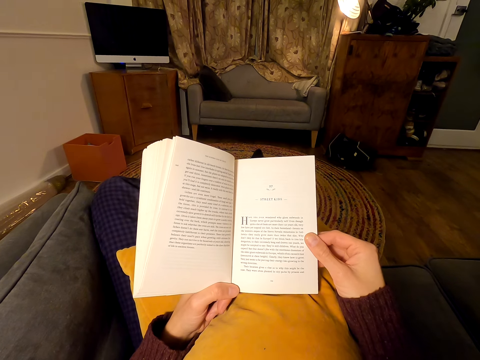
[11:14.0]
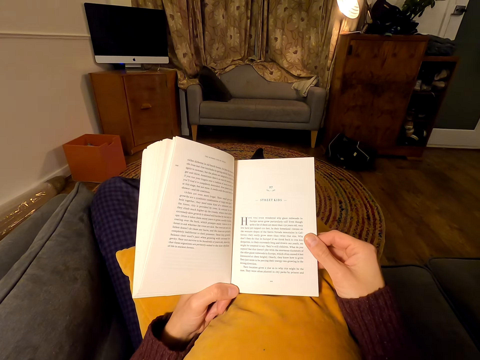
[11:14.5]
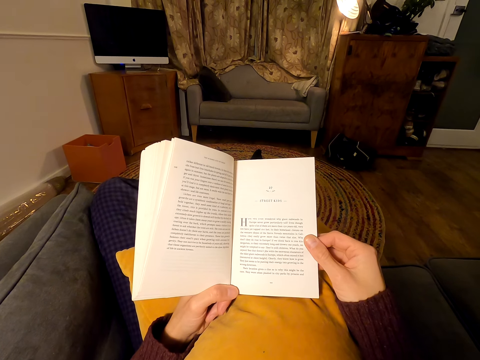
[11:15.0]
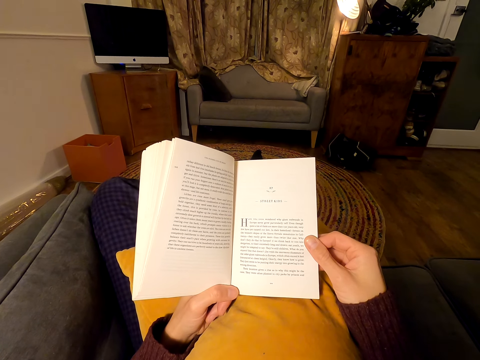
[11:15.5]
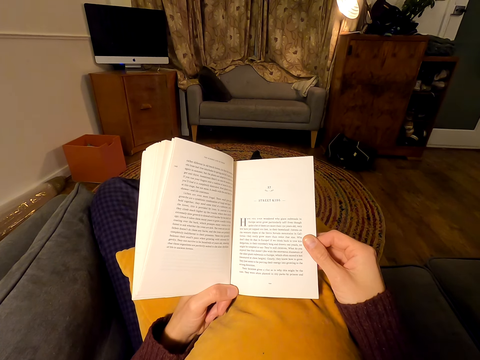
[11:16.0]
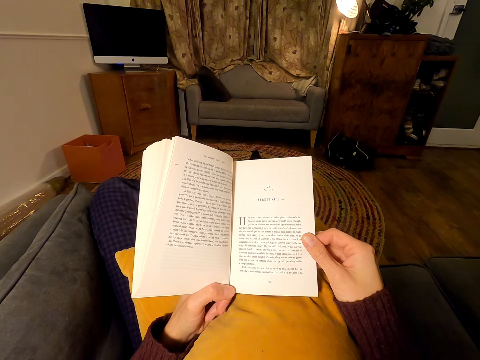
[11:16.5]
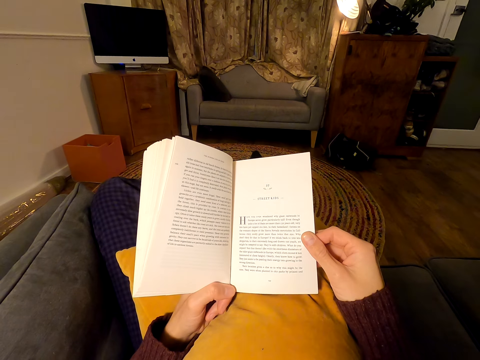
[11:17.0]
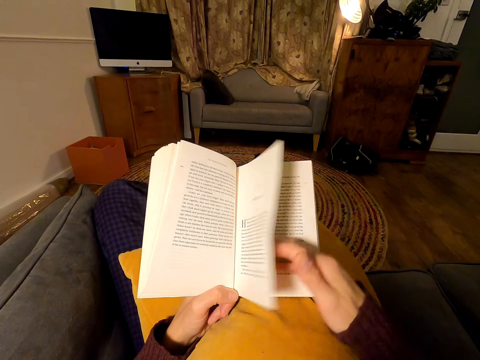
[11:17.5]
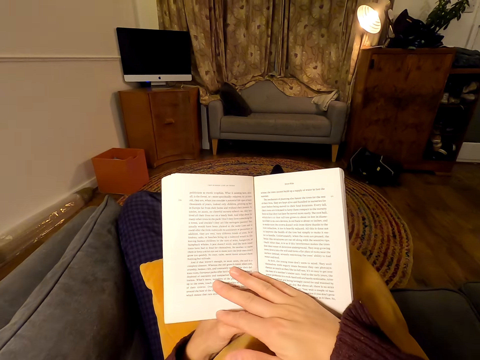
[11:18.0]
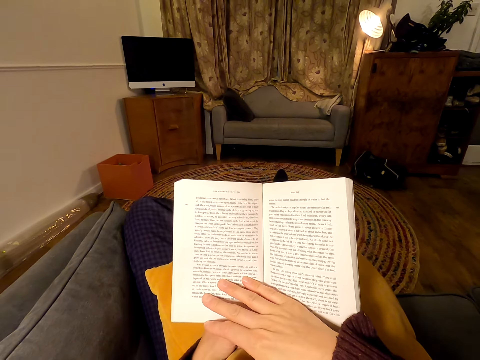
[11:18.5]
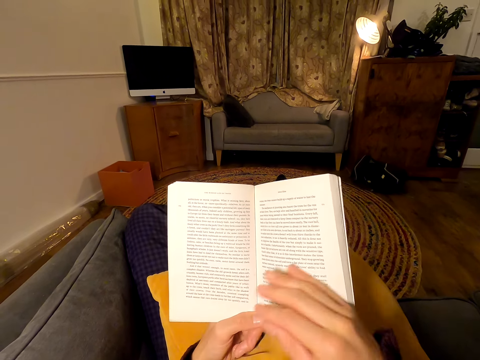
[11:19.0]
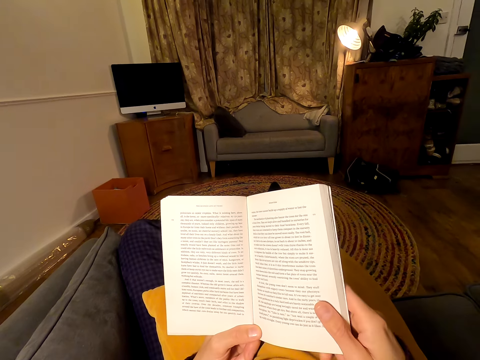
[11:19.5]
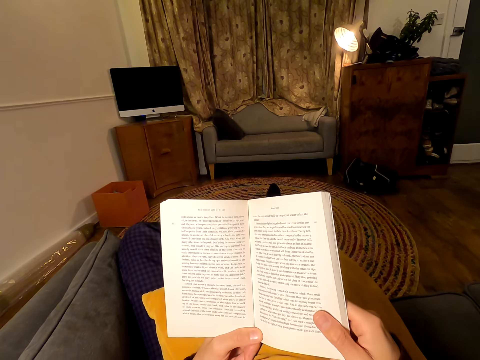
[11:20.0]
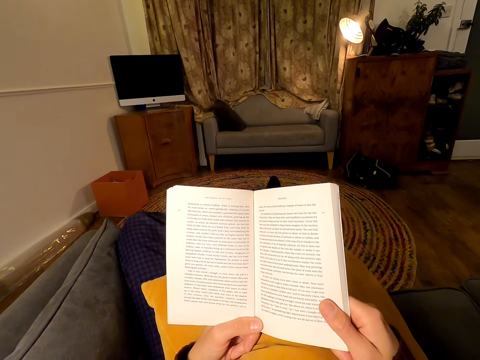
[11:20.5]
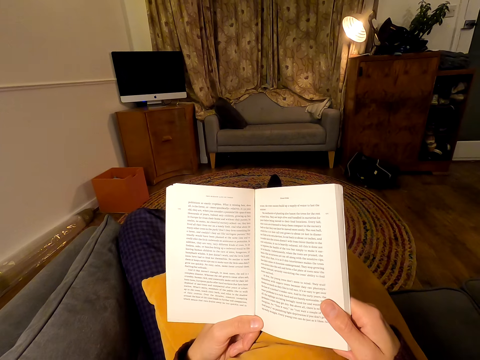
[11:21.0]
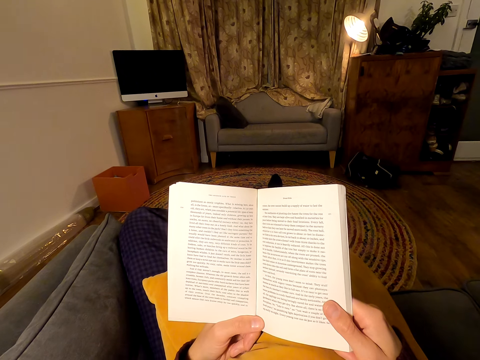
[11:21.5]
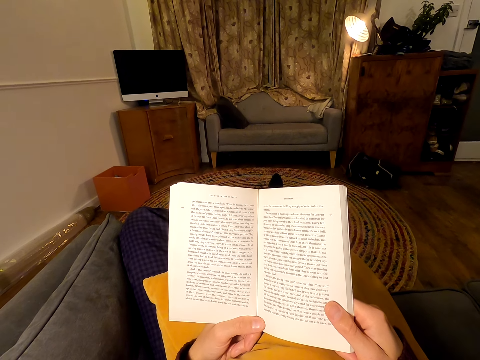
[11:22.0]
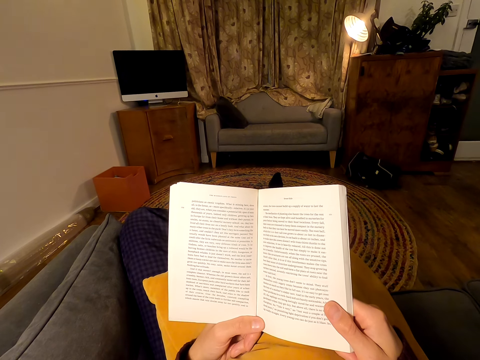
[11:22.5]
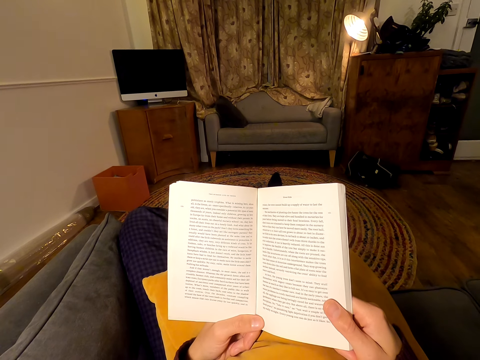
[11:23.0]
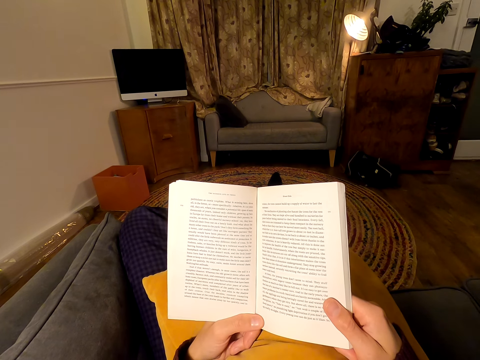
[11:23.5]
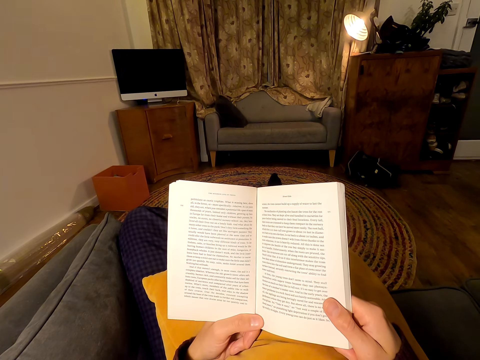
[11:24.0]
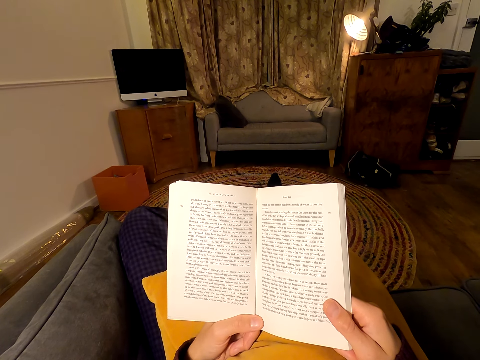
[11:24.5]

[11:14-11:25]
The camera wearer flips another page. They read the book.

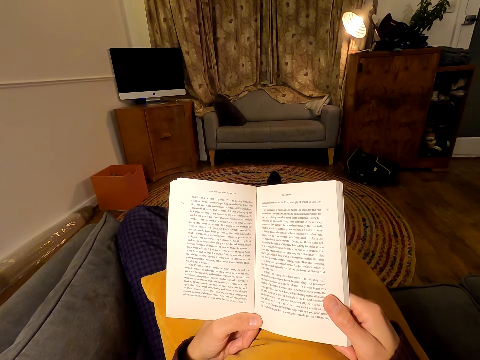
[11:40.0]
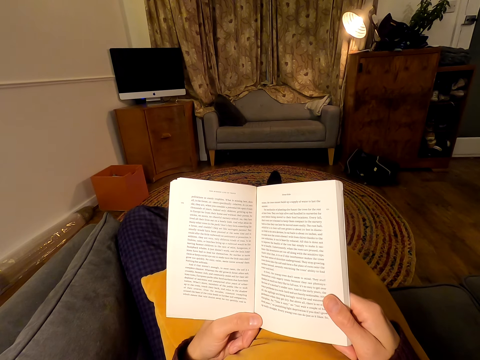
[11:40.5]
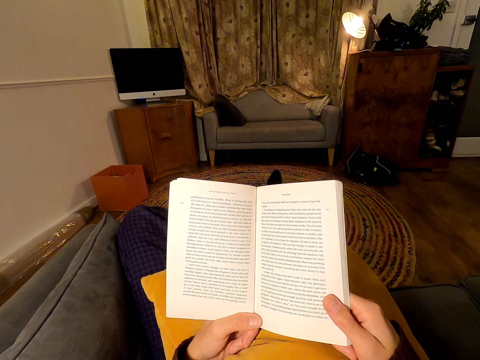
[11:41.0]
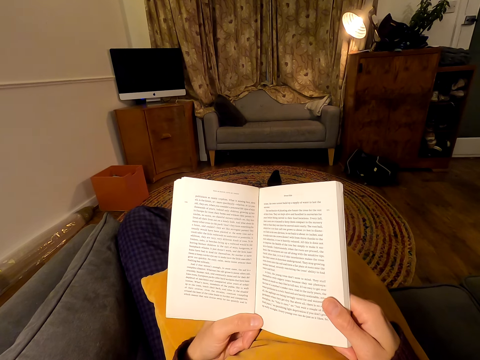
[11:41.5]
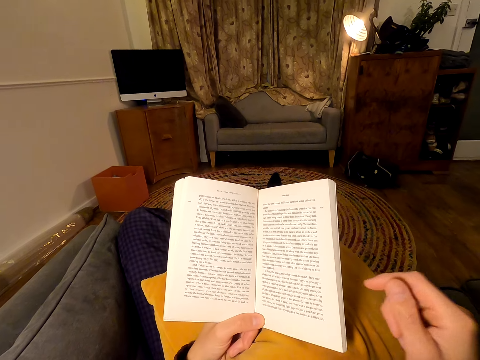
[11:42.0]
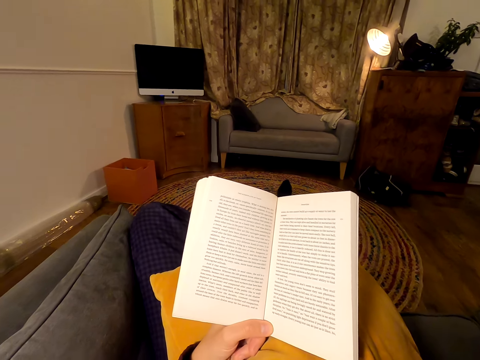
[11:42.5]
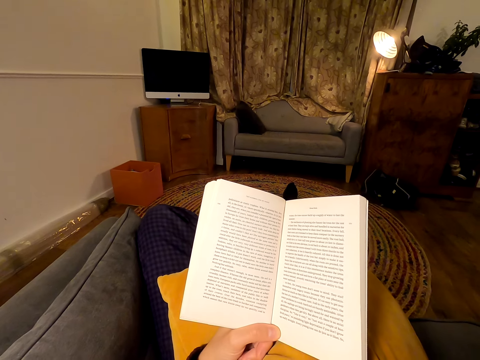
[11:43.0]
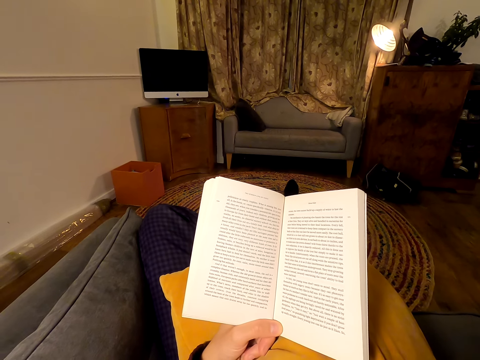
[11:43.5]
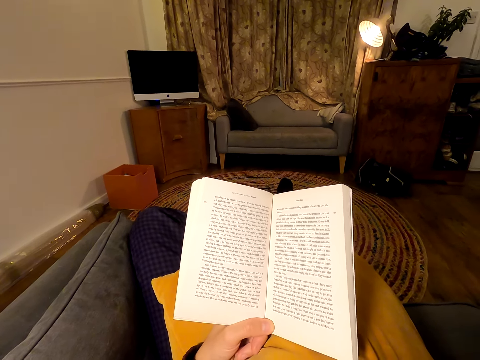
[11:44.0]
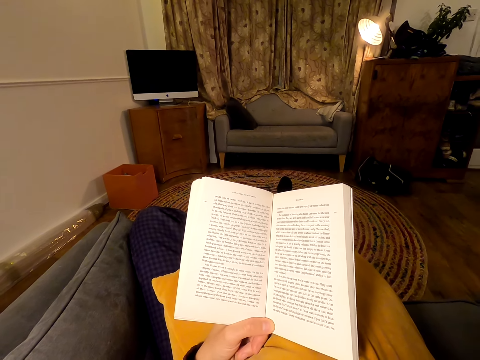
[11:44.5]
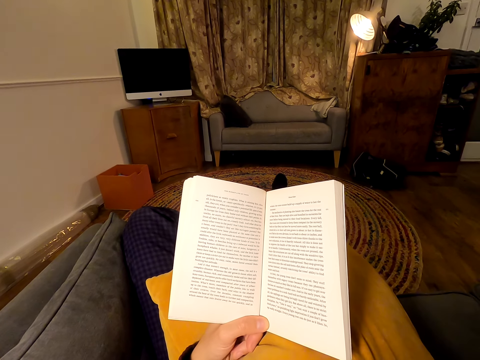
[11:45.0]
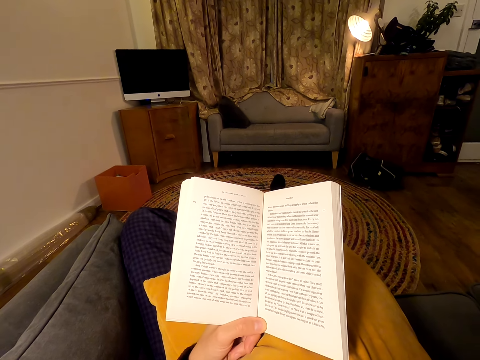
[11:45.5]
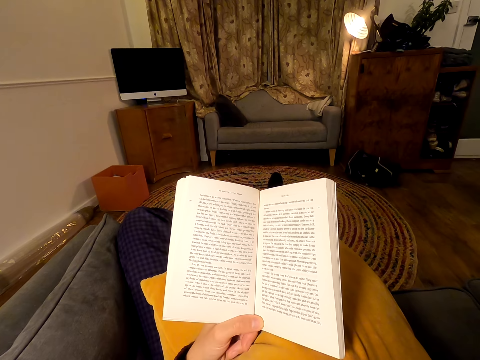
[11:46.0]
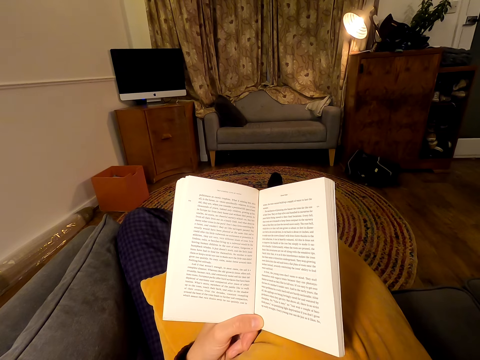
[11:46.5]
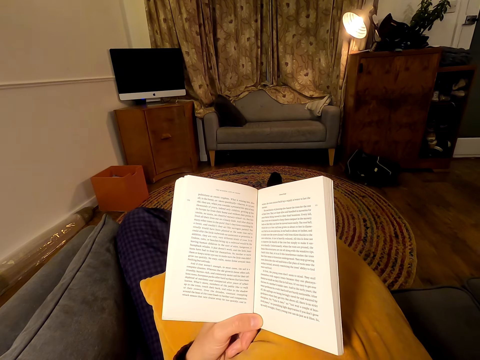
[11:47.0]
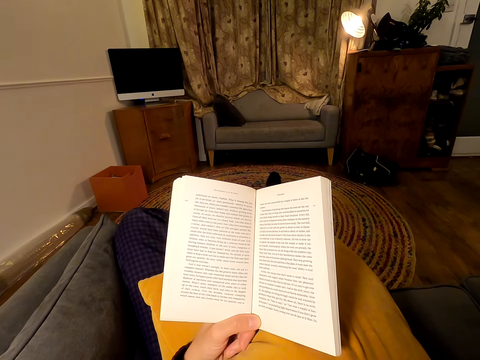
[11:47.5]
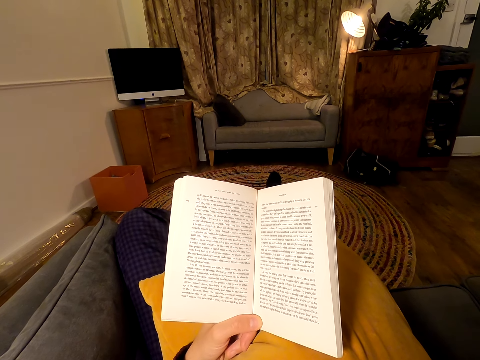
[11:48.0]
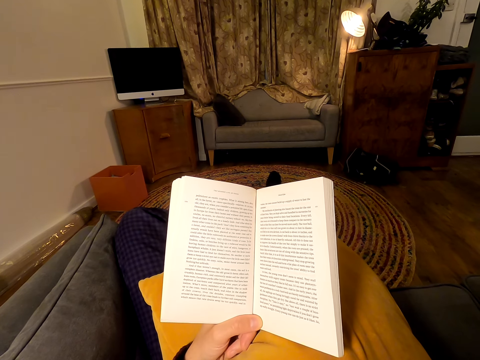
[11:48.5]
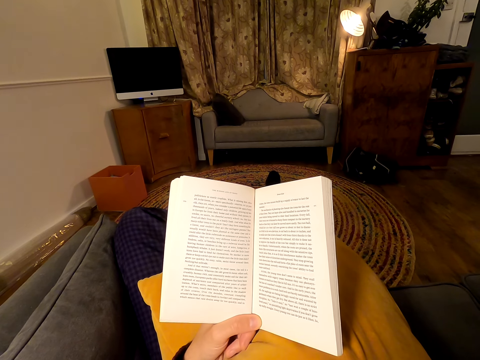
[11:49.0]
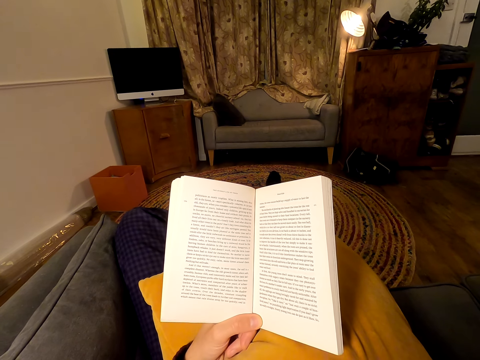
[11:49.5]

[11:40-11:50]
The camera wearer moves his hand. He lifts his hand. He reads the book.

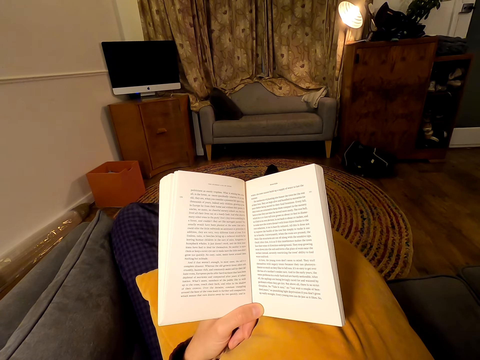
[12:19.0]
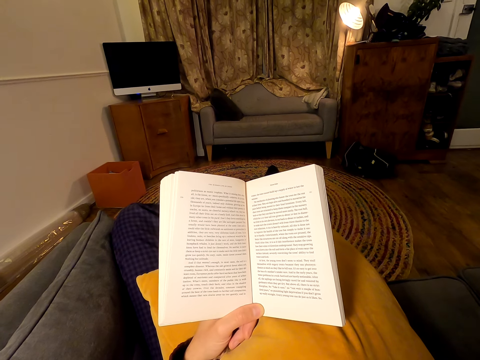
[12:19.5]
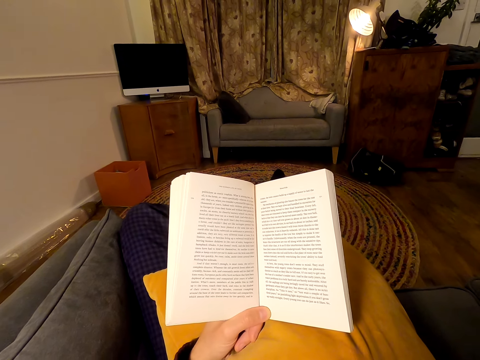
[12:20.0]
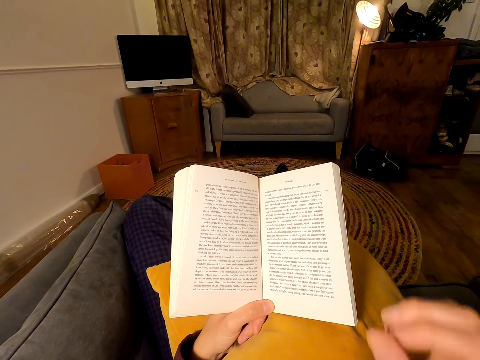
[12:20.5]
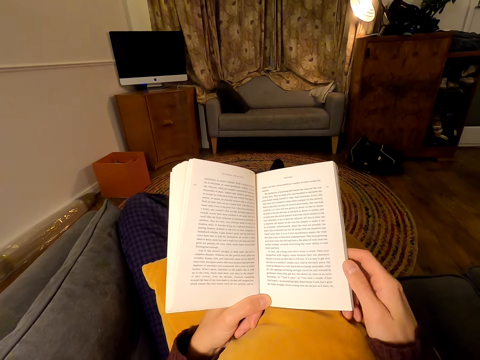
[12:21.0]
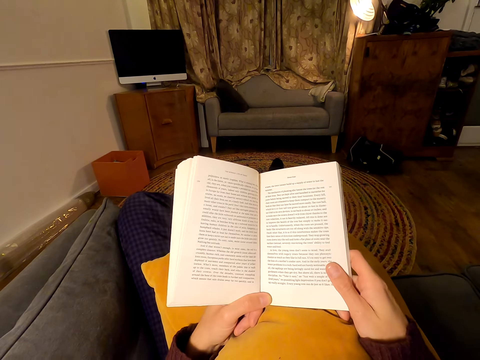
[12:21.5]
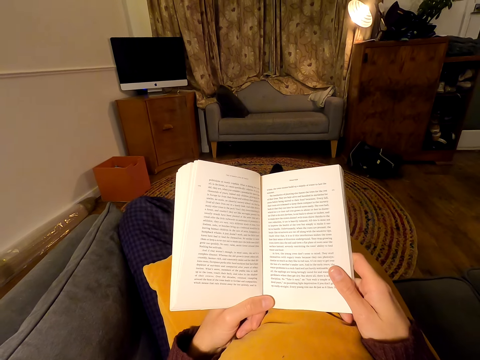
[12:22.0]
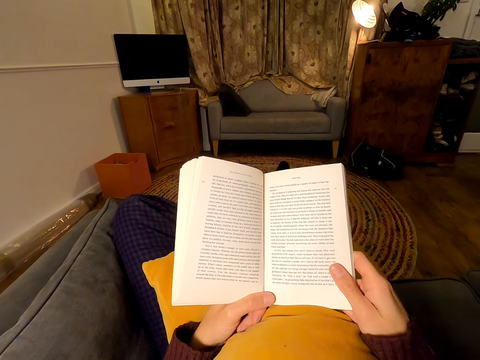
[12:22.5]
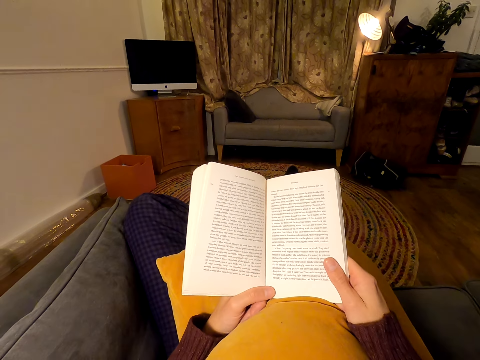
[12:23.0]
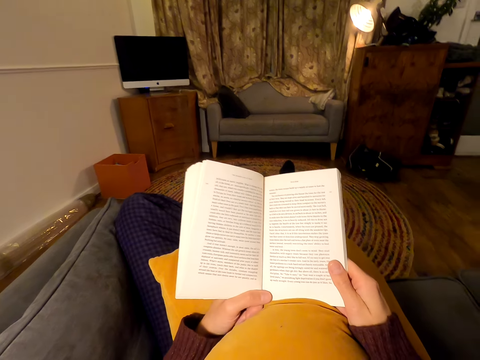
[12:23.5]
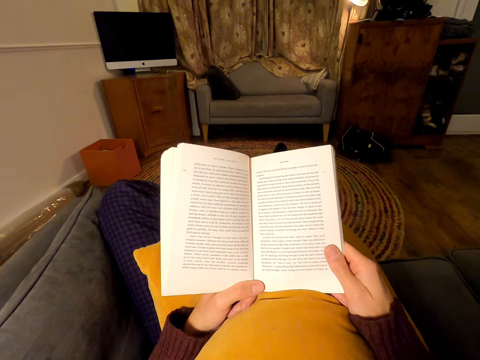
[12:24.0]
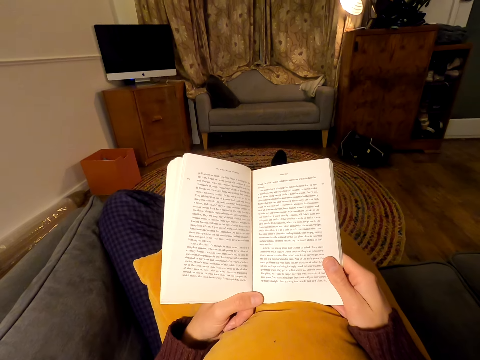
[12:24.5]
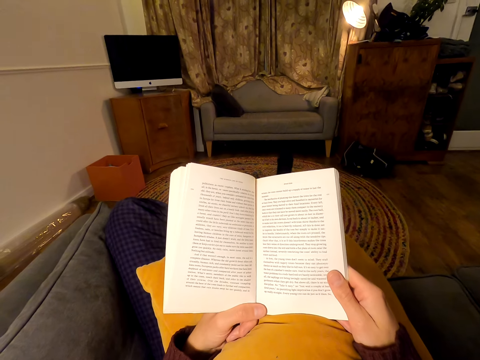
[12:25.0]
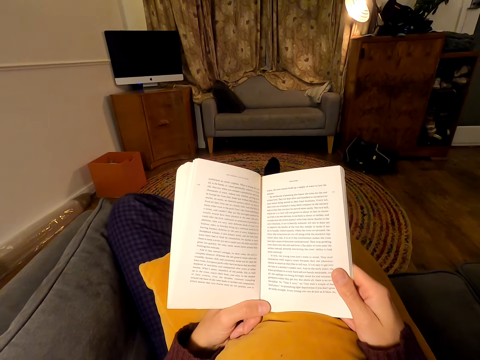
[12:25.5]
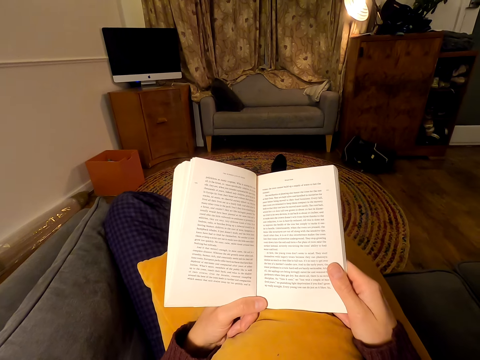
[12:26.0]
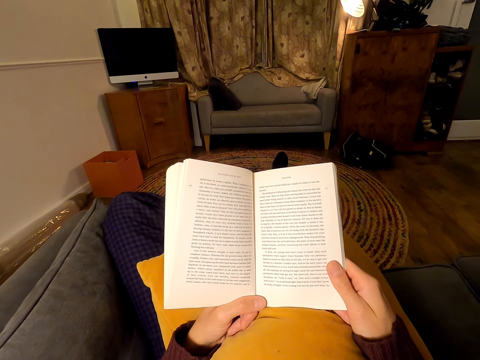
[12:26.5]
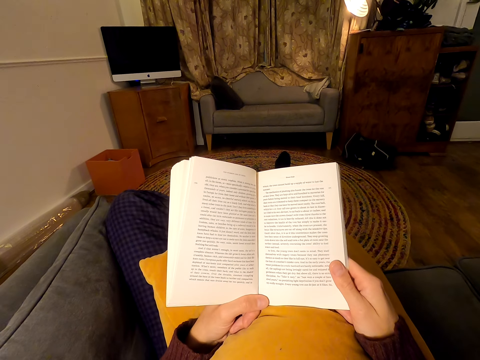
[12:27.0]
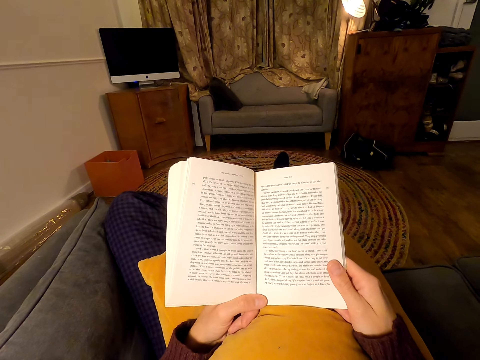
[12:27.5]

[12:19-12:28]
The camera wearer puts down his hand. He holds the book. He reads the book.
